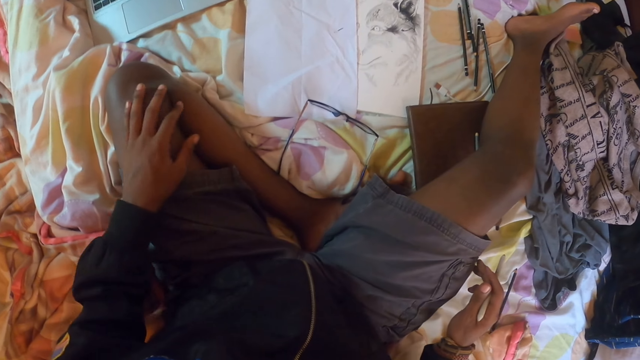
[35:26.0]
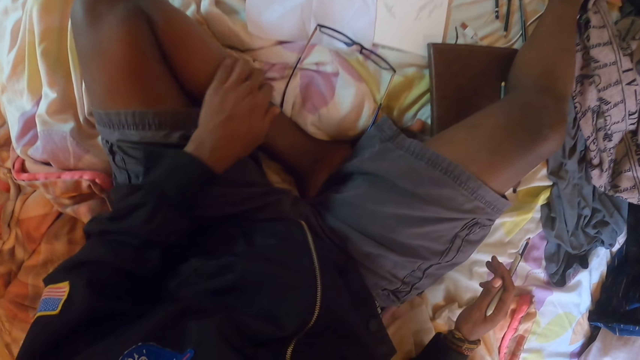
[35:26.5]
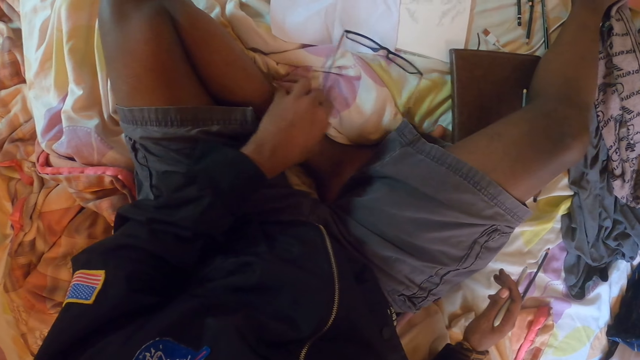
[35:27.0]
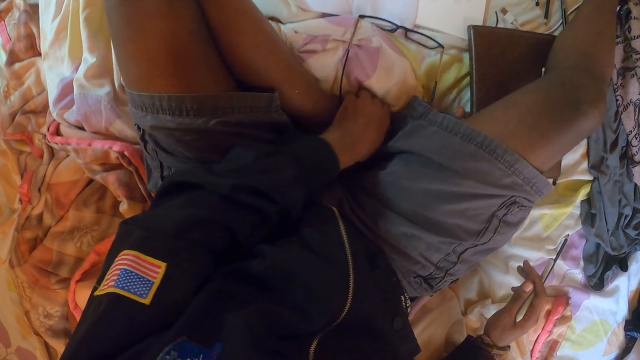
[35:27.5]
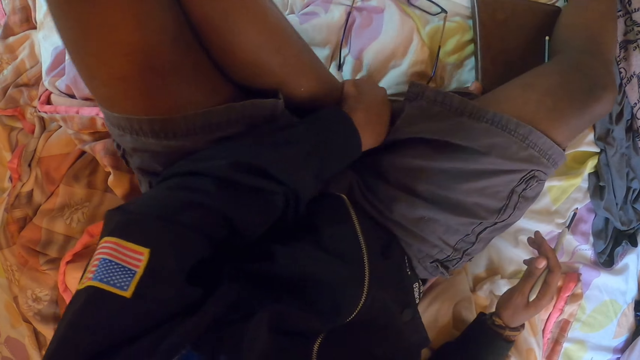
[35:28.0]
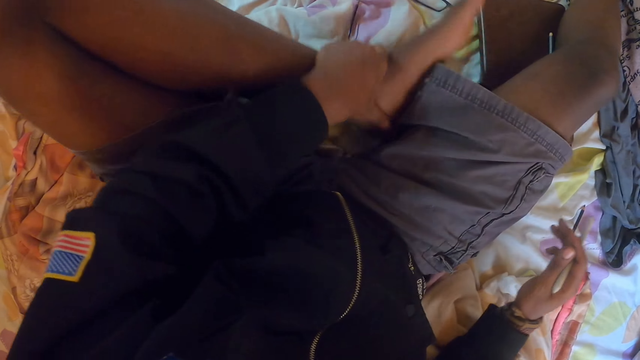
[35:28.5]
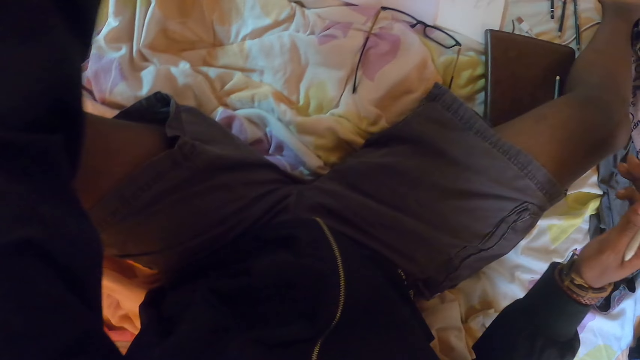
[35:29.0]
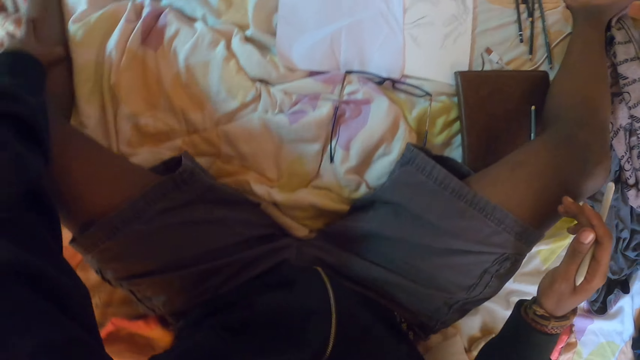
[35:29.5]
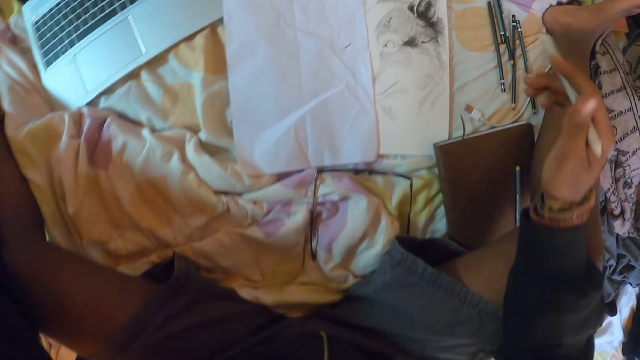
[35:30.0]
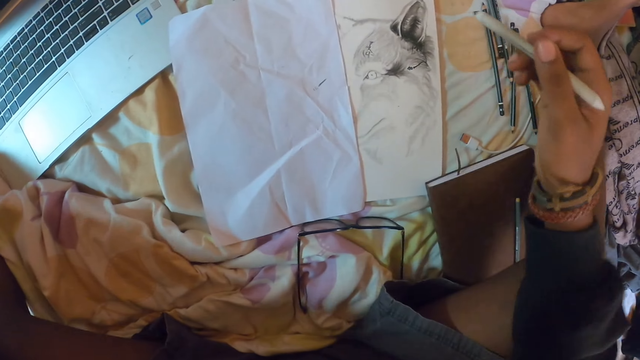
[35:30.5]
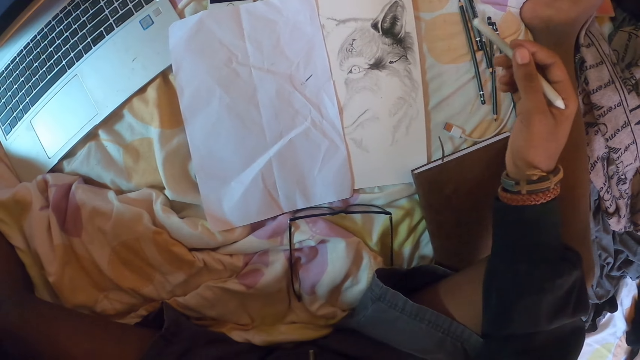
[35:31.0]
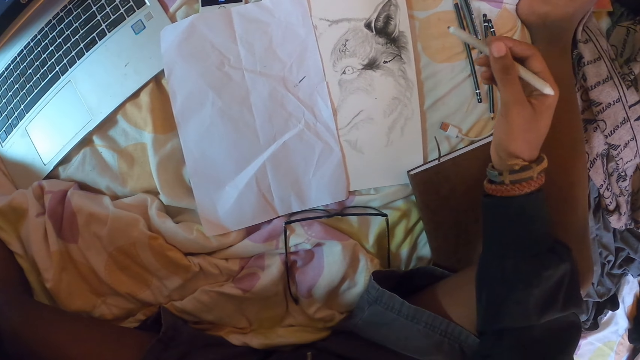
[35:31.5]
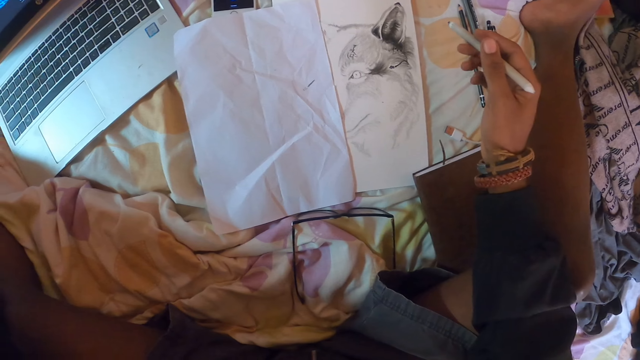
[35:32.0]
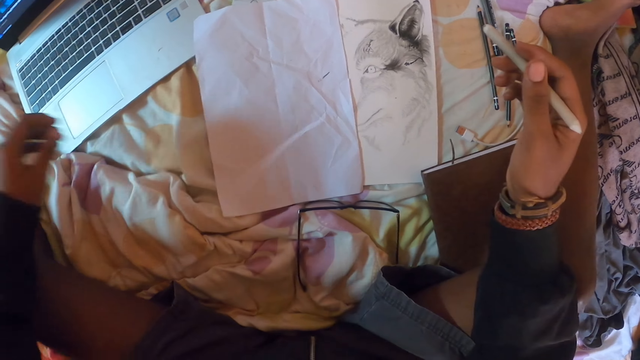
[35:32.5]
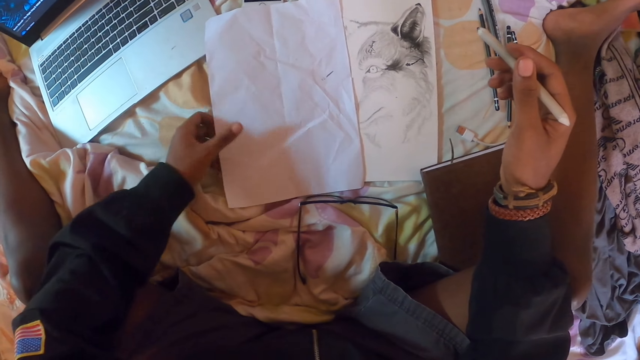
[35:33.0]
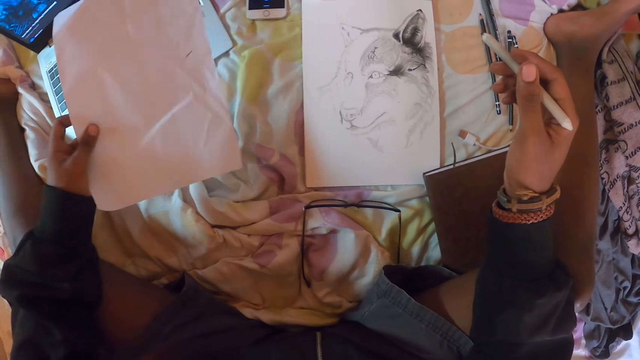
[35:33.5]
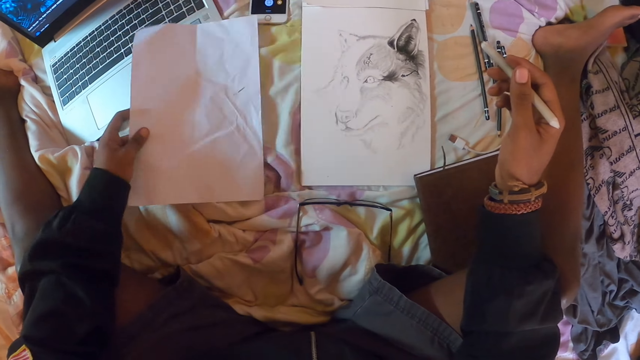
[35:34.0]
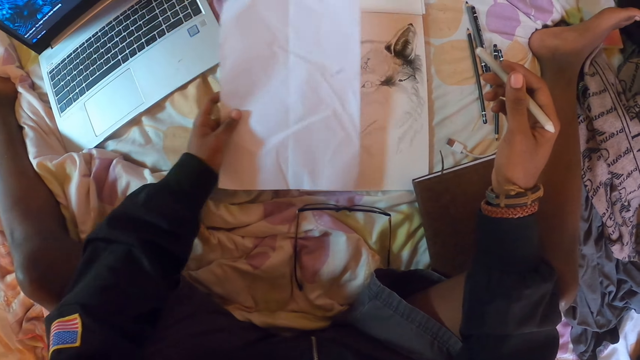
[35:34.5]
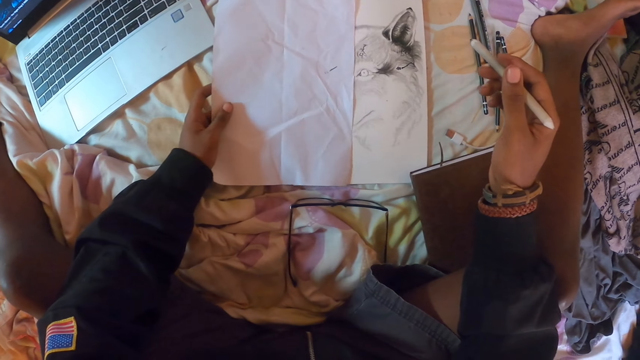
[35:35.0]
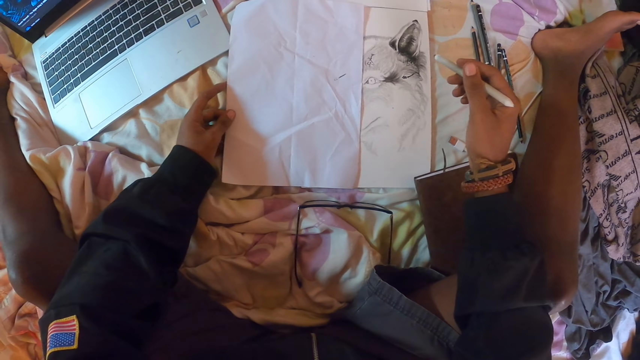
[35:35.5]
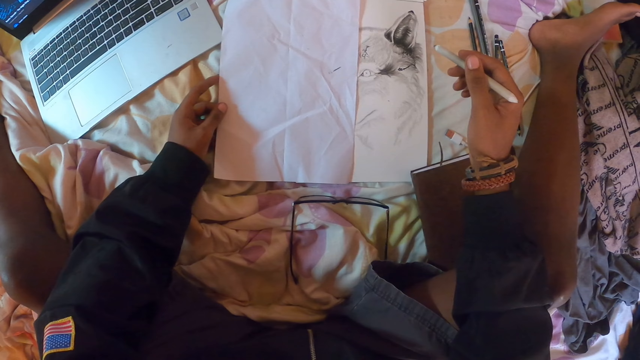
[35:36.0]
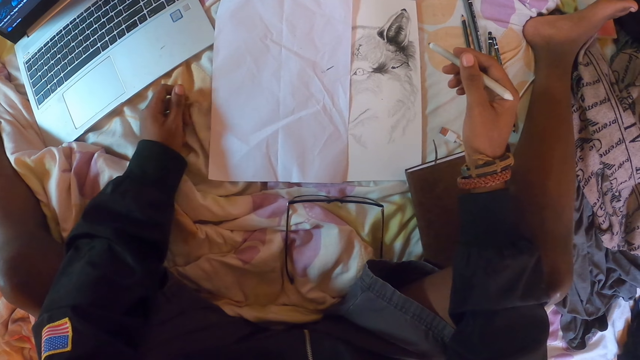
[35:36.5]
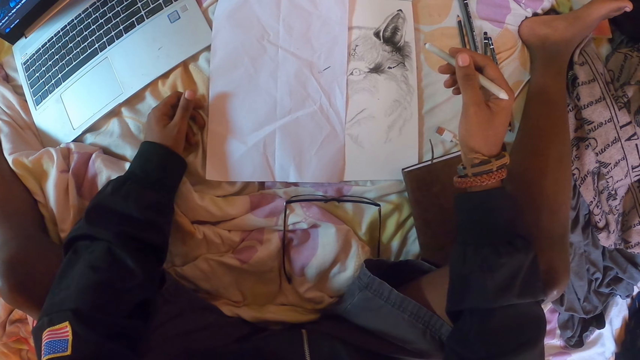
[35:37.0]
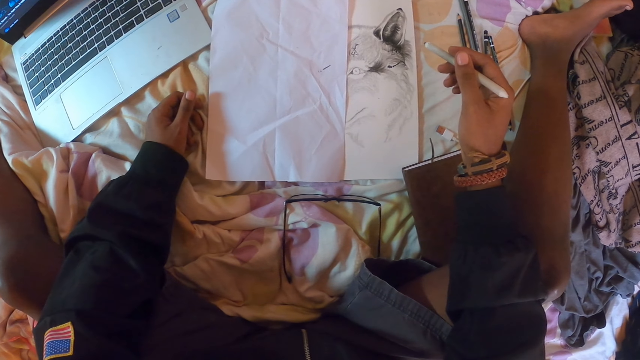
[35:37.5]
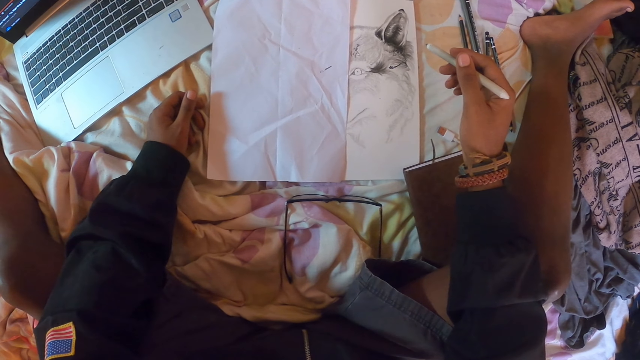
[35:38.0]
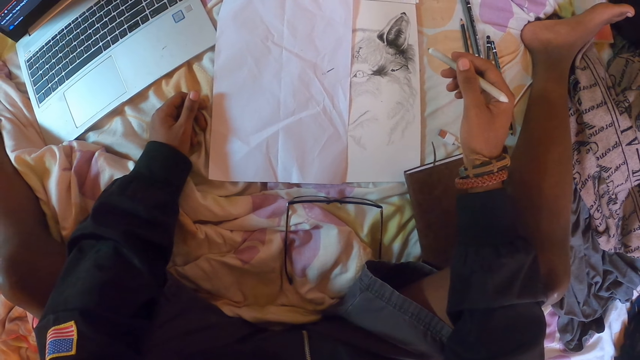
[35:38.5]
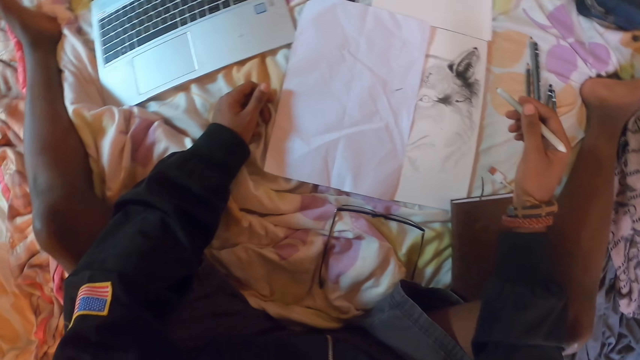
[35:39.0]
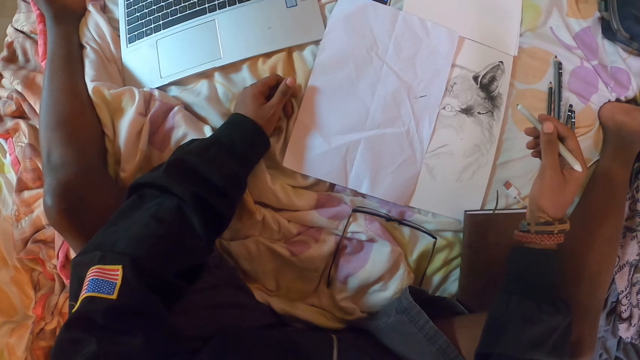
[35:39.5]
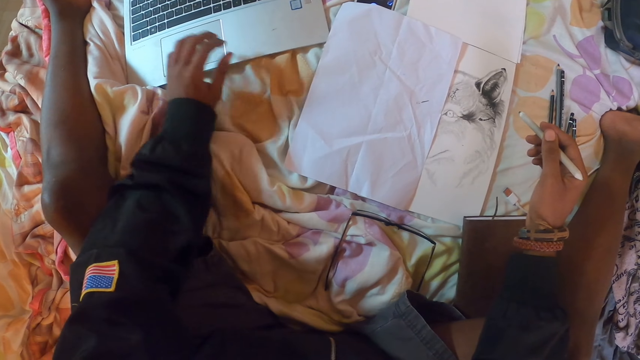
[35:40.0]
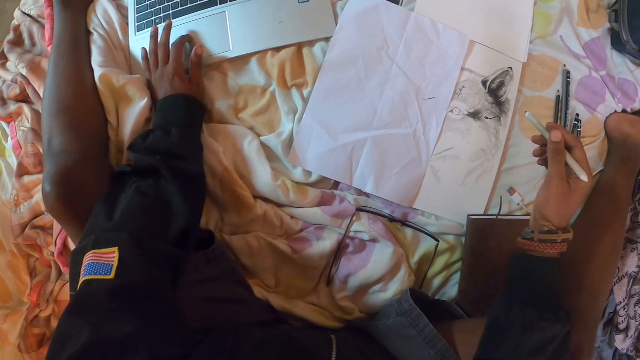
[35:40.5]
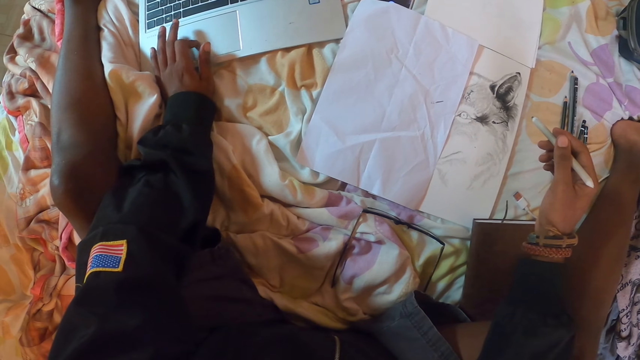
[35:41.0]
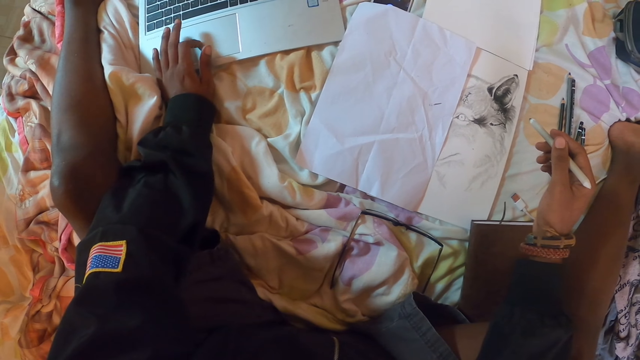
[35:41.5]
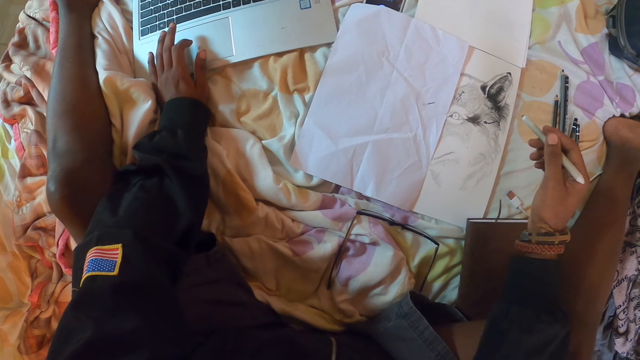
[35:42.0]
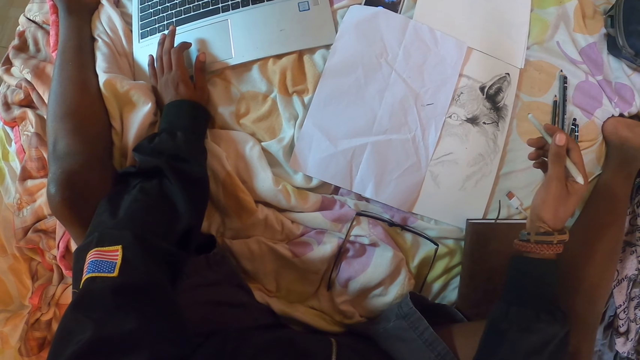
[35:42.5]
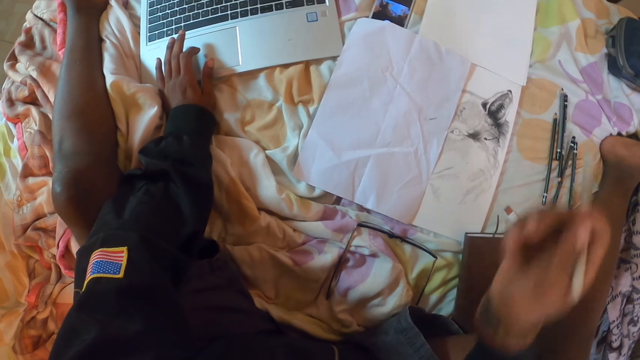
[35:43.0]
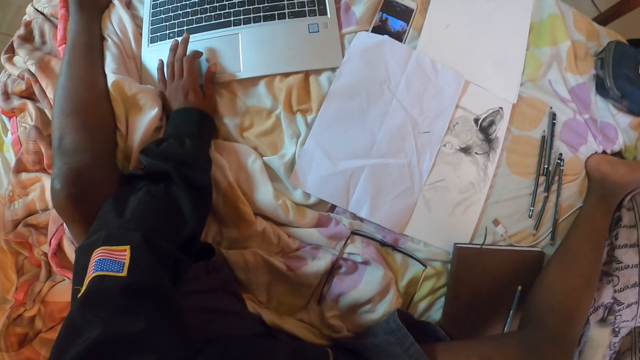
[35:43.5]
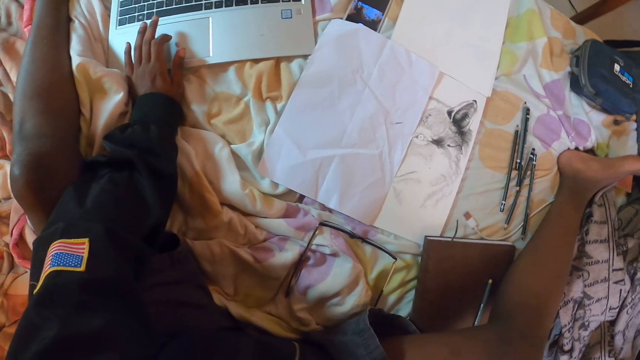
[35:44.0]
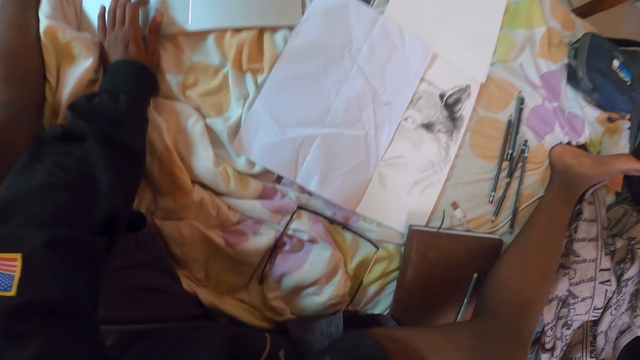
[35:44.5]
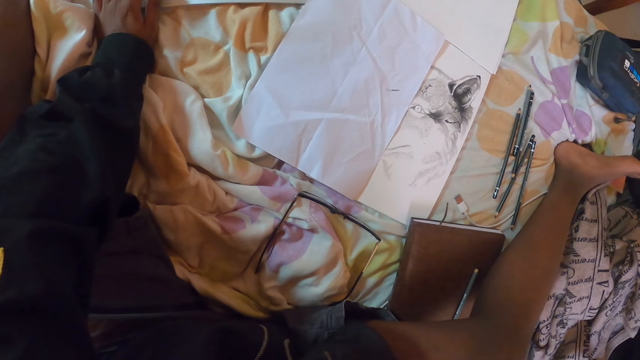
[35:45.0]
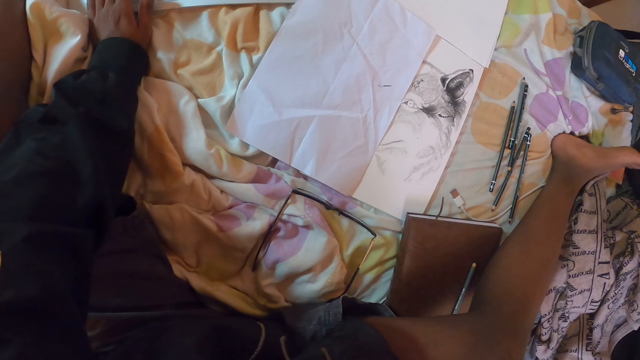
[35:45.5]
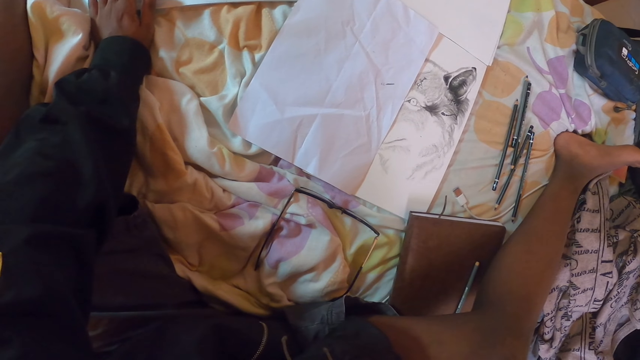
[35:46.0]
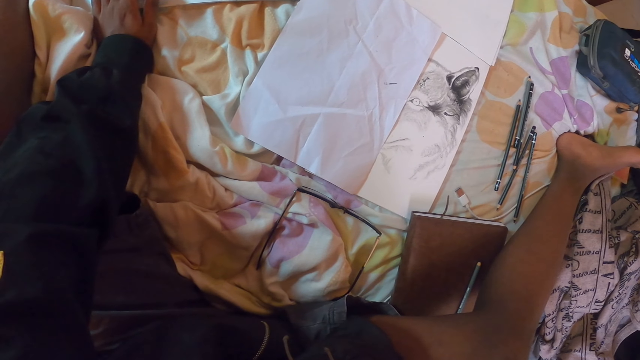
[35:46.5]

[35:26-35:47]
The camera wearer holds the leg. He adjusts his left leg and straightens the leg. He takes a paper on the bed. He puts the paper on the bed. He looks at the drawing on the book. He touches the touch pad of the laptop.
